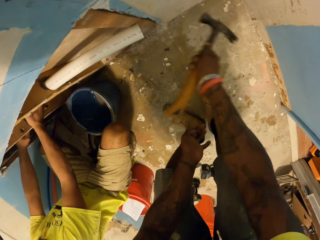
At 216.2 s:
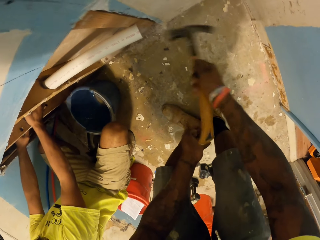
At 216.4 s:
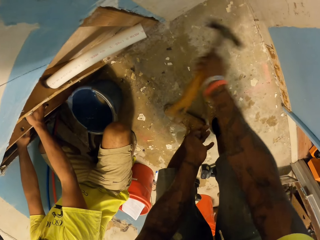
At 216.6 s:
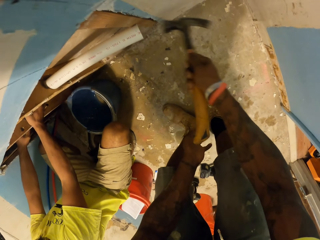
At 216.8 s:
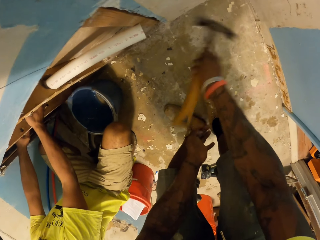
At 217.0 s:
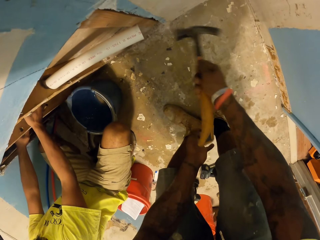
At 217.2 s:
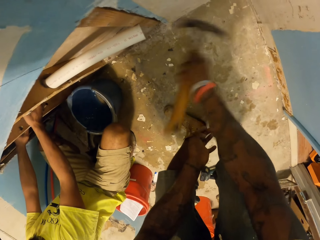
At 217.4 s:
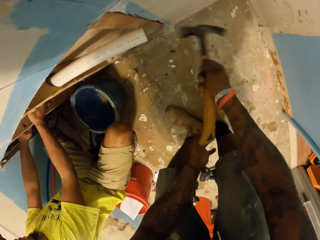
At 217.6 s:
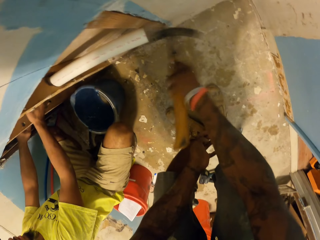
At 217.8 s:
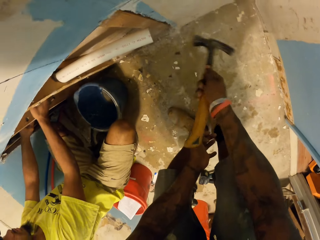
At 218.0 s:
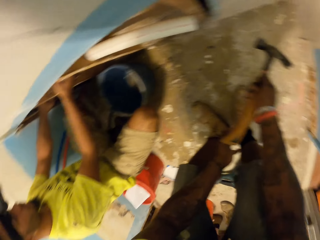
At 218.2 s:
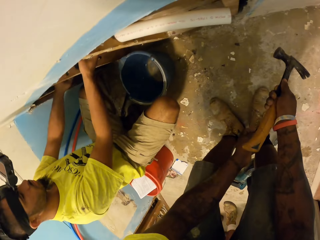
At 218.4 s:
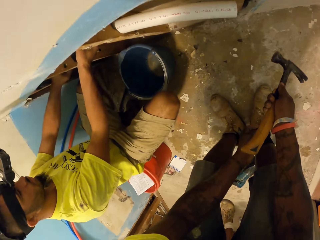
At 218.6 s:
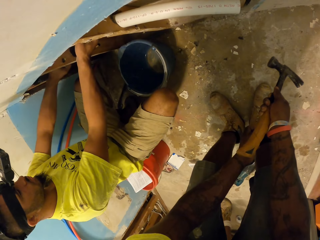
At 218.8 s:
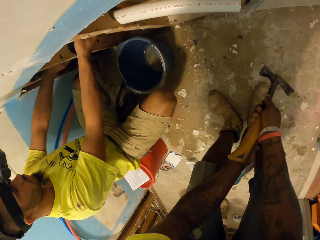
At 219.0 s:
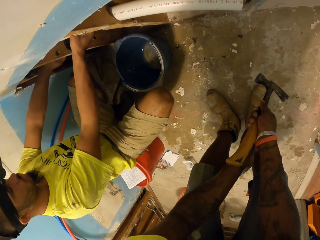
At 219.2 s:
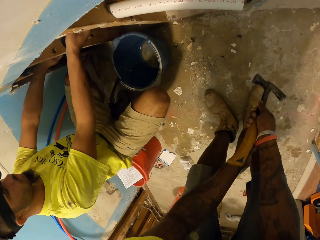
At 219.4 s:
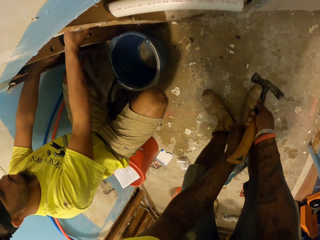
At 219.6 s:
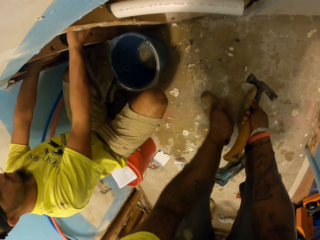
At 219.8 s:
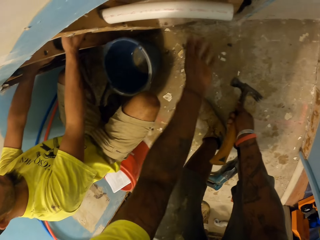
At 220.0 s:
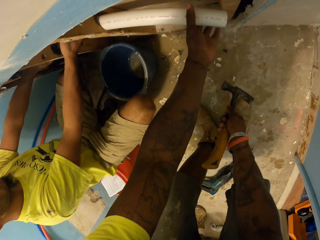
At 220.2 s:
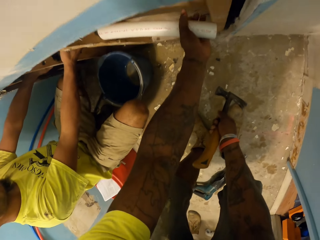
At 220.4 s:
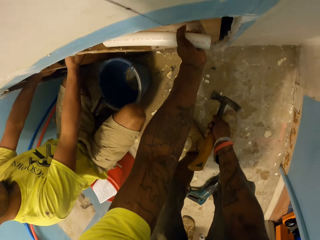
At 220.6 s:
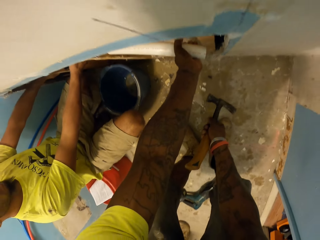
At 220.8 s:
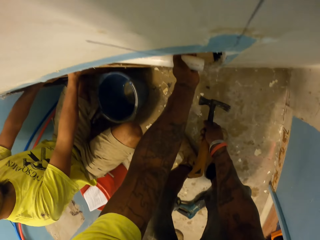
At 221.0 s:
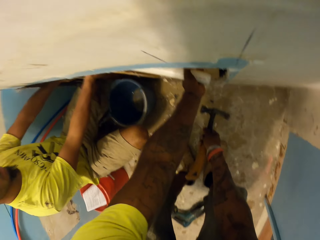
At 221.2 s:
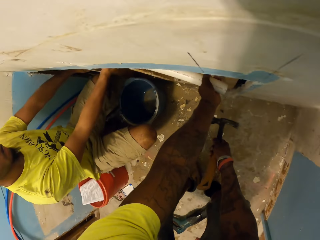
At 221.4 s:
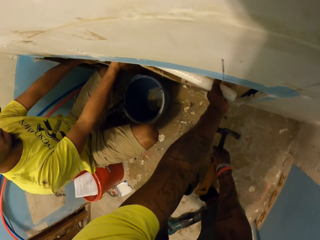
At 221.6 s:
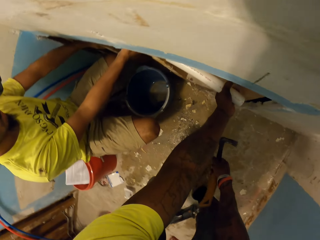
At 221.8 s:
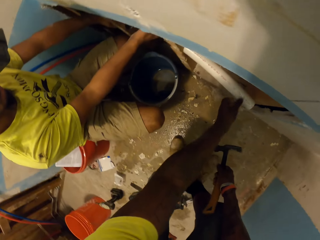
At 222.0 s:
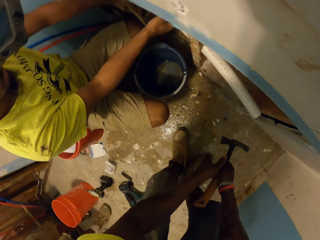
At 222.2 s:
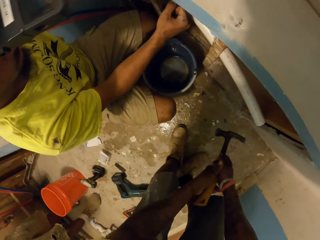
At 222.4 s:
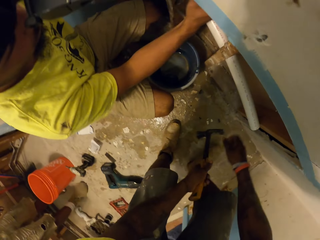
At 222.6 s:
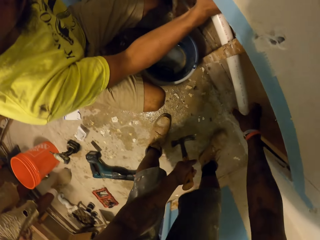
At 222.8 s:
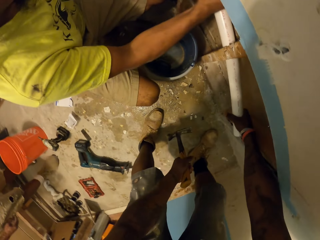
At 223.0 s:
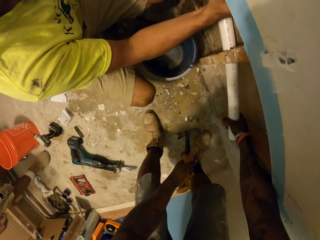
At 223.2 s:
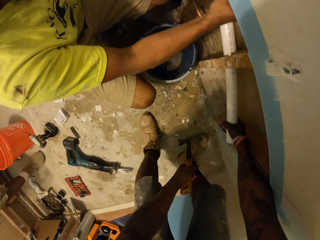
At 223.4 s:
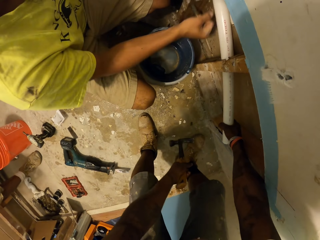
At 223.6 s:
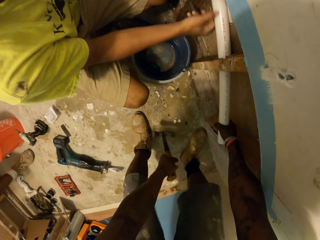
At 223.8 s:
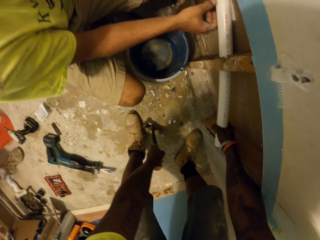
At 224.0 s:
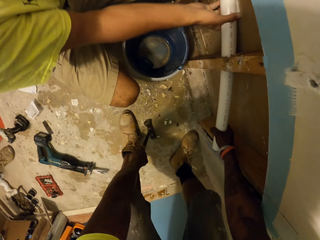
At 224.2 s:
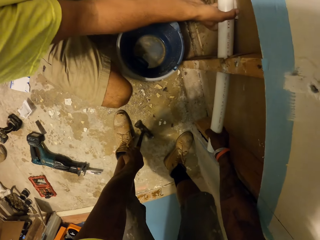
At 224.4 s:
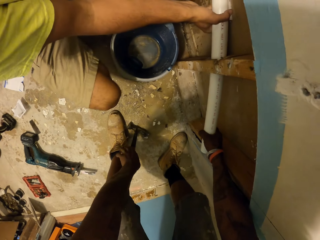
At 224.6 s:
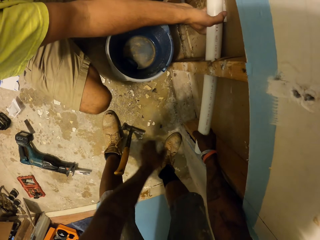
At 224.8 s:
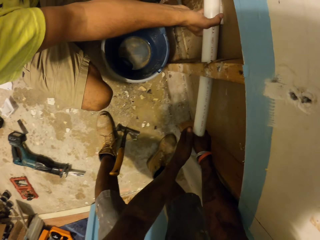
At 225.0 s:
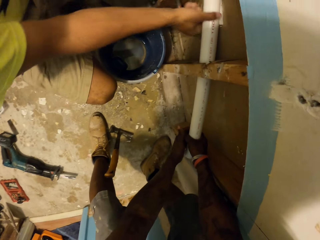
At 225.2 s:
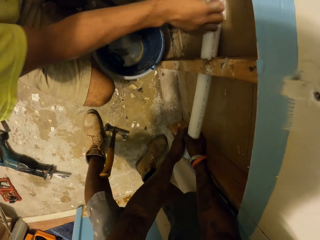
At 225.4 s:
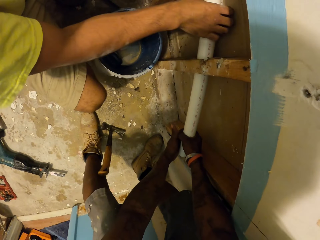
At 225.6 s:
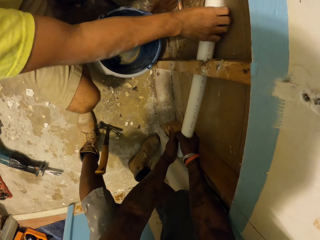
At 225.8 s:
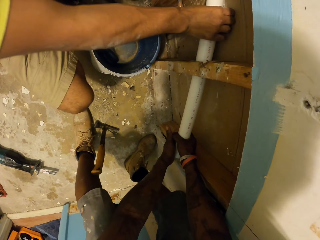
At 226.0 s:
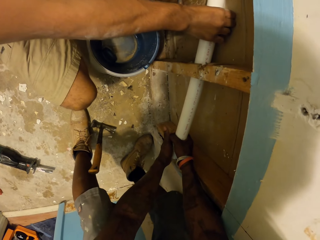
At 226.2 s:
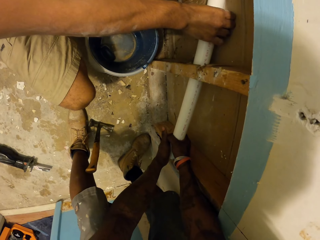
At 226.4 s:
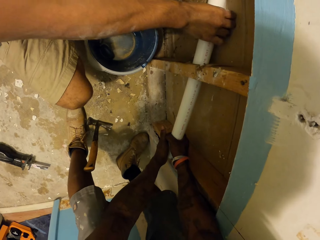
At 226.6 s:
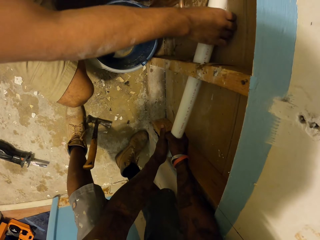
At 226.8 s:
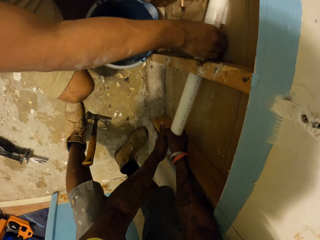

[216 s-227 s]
The camera wearer stares at a man. He shakes the pipe in the wood frame with his left hand. He pushes the pipe through the hole. He passes the hammer from his right hand to his left hand. The man pulls the pipe. The camera wearer holds the pipe in the wood frame with his right hand. The man hits the pipe in the wood frame with his right hand. The camera wearer puts down the hammer. The man holds the pipe in the wood frame with his right hand and pulls the pipe.

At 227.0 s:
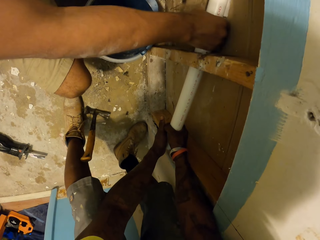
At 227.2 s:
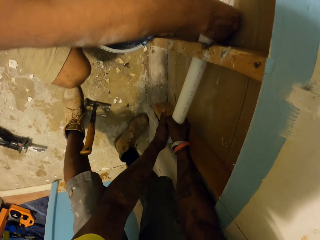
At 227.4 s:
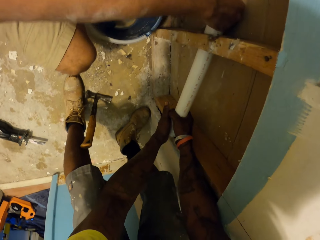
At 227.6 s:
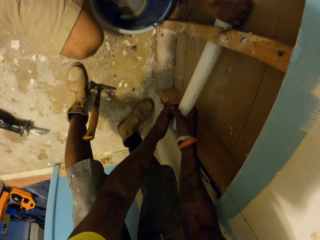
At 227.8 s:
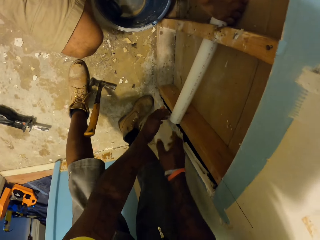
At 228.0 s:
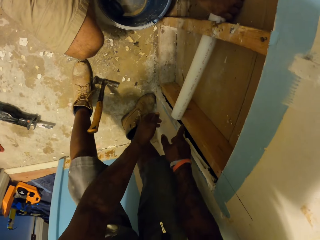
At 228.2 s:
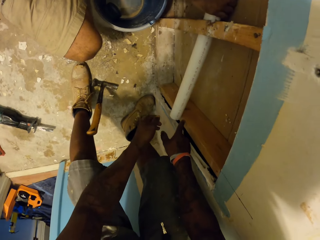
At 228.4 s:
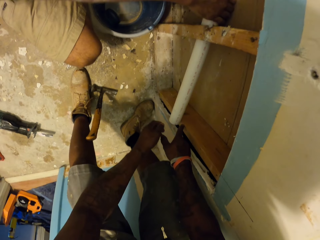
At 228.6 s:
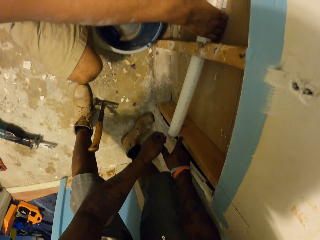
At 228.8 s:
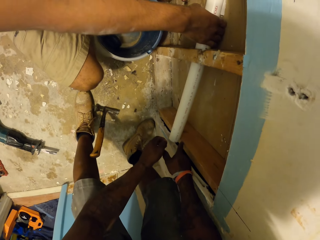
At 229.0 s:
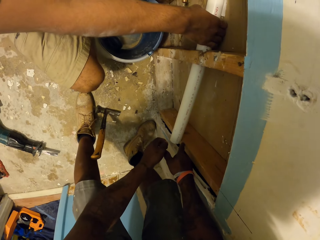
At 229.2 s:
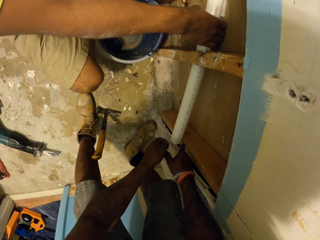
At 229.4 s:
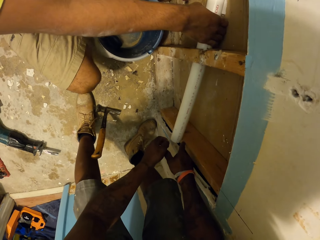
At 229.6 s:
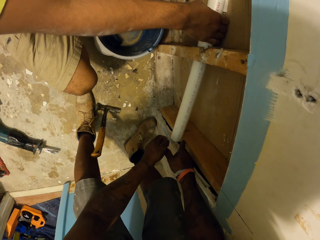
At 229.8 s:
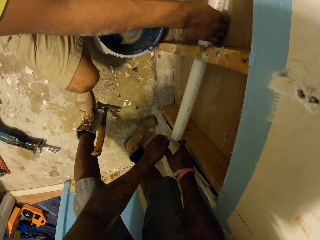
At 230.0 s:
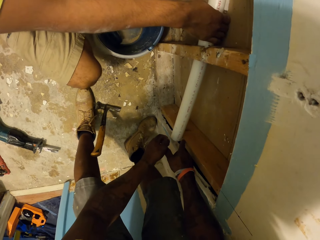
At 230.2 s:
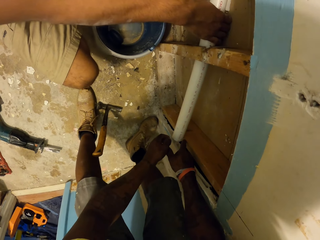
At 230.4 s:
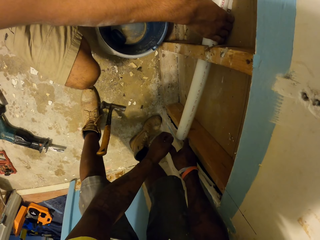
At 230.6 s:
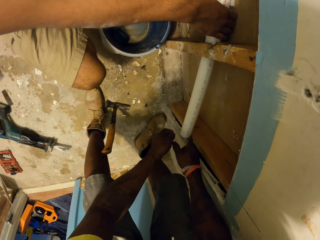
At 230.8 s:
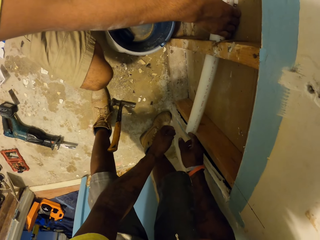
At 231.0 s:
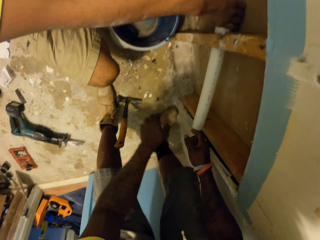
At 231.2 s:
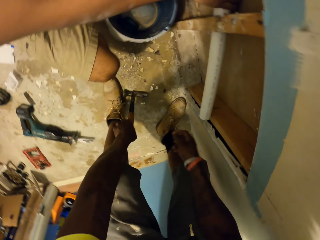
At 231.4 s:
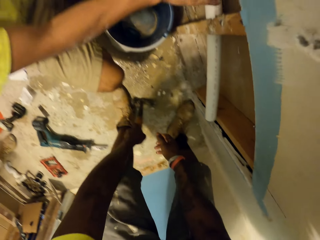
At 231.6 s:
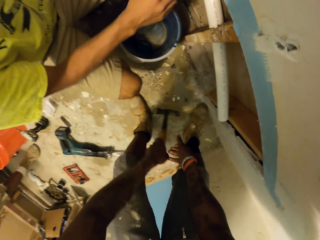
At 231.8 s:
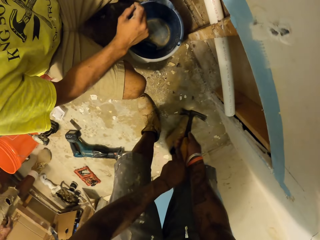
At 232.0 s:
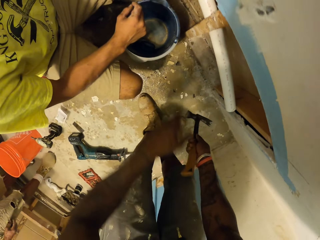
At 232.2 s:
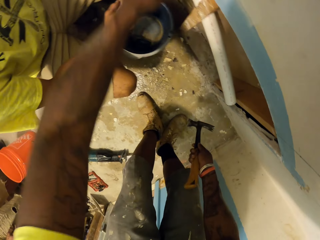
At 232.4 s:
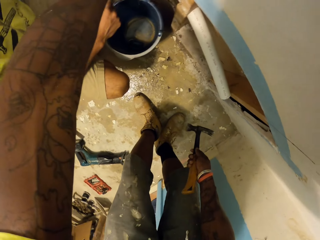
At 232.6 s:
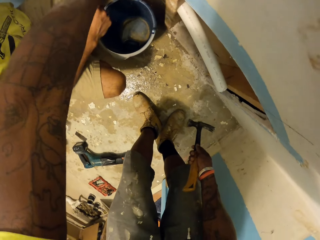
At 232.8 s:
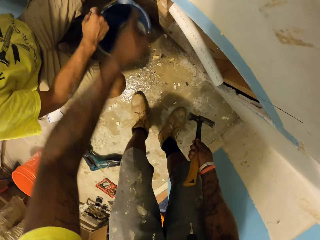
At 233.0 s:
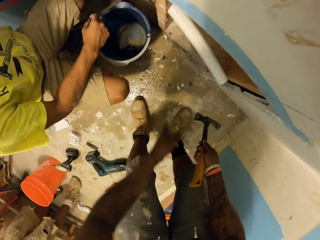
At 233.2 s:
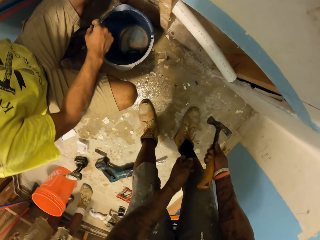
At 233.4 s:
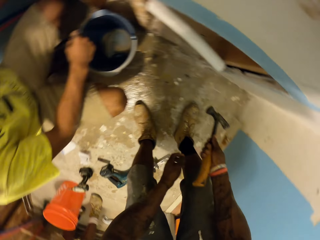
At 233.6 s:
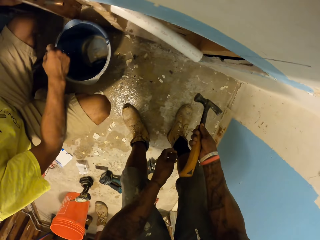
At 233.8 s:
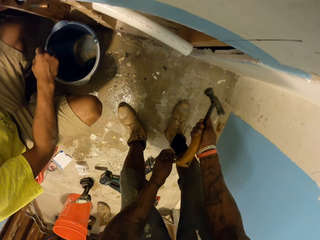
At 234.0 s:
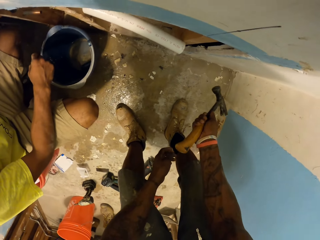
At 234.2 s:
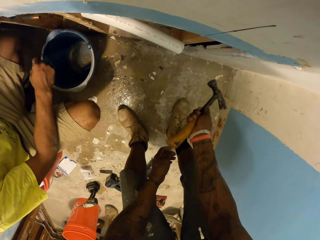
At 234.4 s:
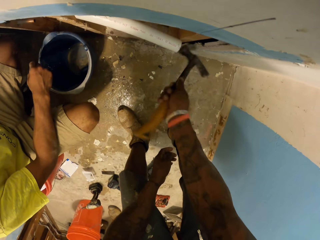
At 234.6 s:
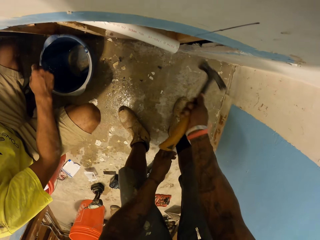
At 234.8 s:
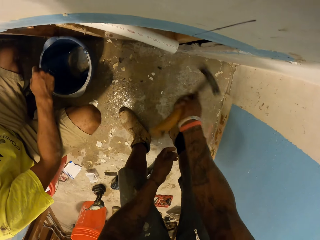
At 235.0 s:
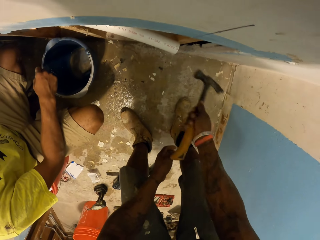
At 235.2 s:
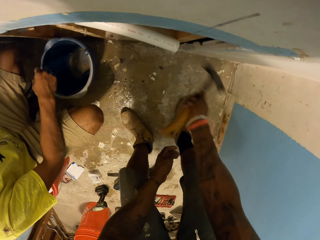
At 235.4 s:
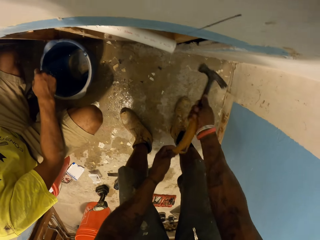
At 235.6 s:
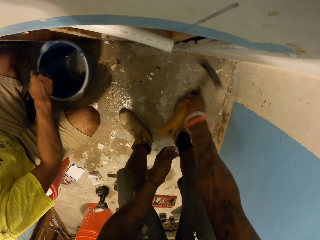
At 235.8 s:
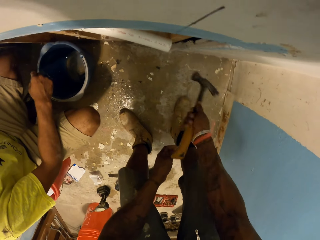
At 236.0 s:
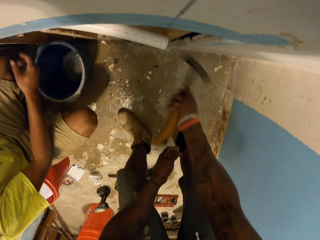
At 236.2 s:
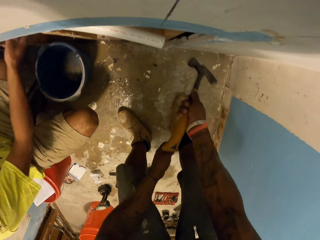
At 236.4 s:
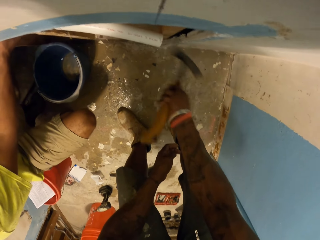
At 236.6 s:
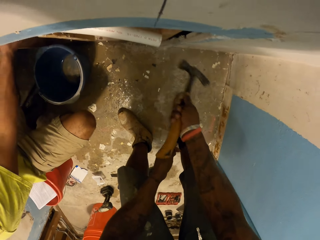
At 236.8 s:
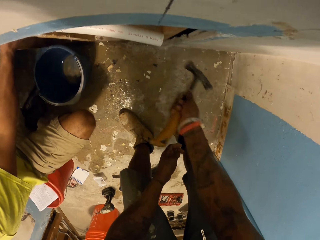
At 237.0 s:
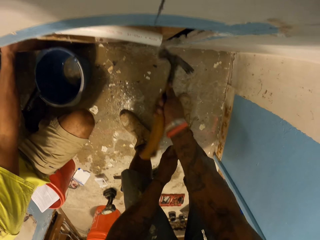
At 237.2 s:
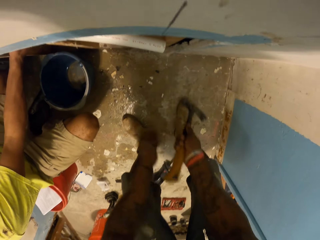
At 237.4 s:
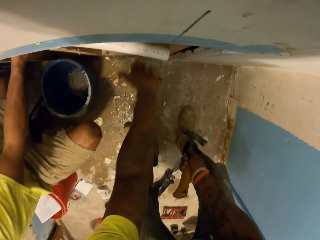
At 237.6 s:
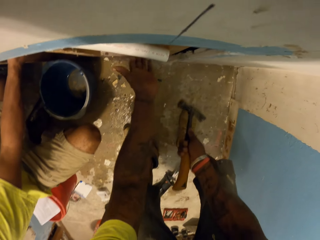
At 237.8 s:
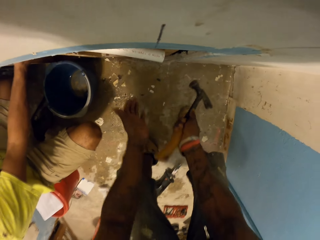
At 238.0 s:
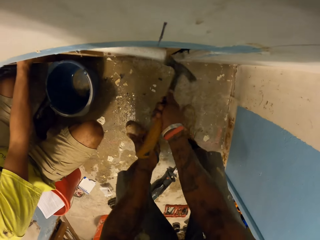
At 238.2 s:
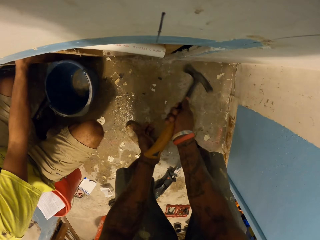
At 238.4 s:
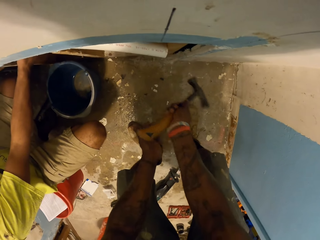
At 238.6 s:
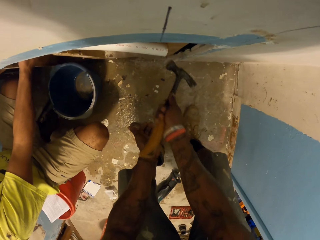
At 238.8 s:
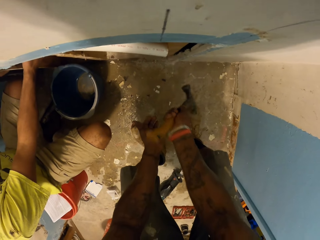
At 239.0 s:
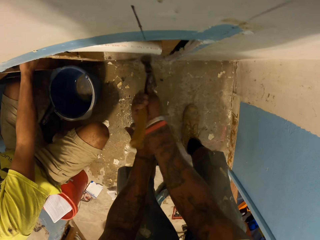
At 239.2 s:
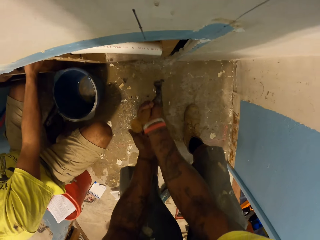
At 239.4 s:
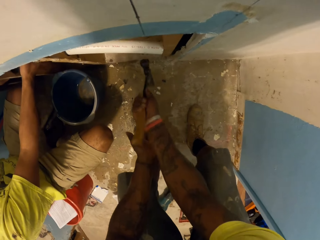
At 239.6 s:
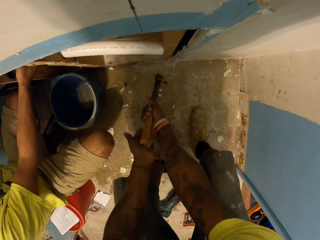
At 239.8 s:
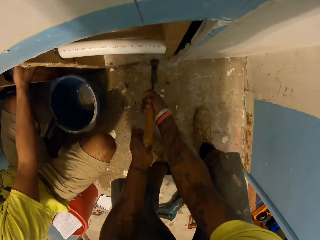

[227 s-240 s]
The camera wearer touches the wood. He points to the pipe in the wood frame with his right hand. He picks up the hammer from the floor with his left hand. He passes the hammer from his left hand to his right hand. He lifts his hand. He holds the pipe in the wood frame with his left hand. He hits the pipe in the wood frame with the hammer in his right hand. He hits the pipe in the wood frame with his left hand. He hits the pipe in the wood frame with the hammer in his right hand.
